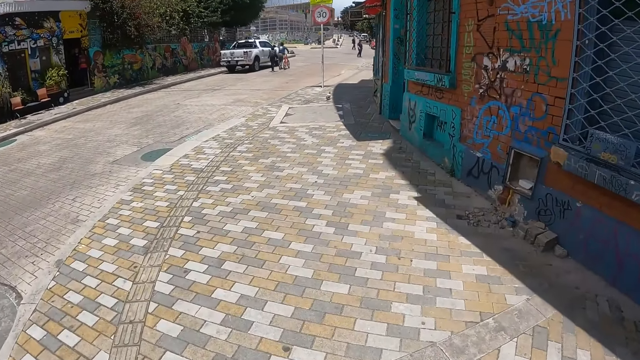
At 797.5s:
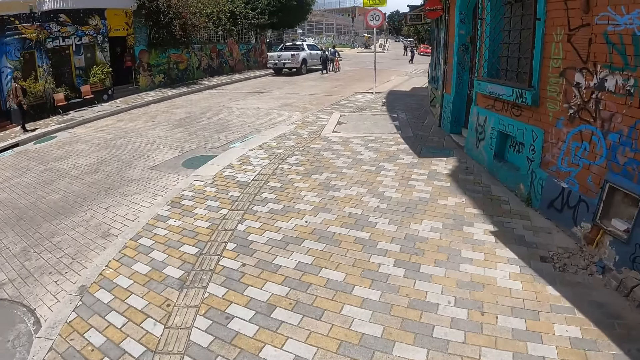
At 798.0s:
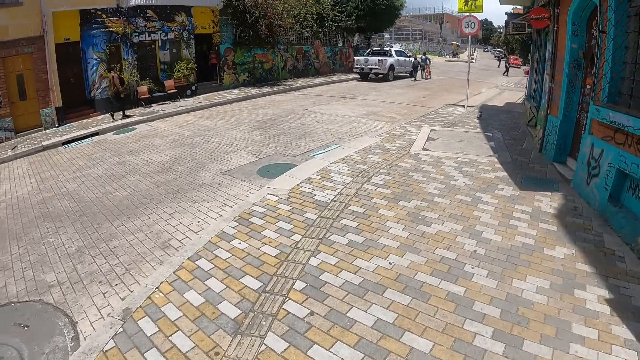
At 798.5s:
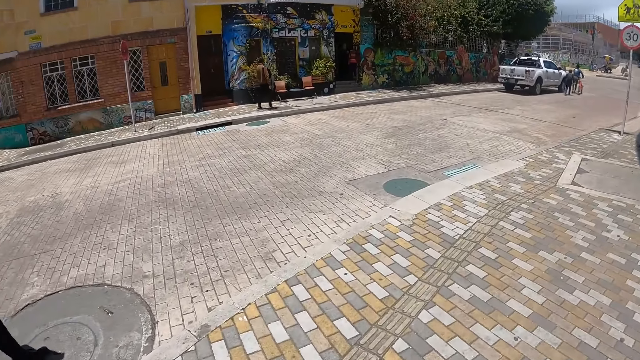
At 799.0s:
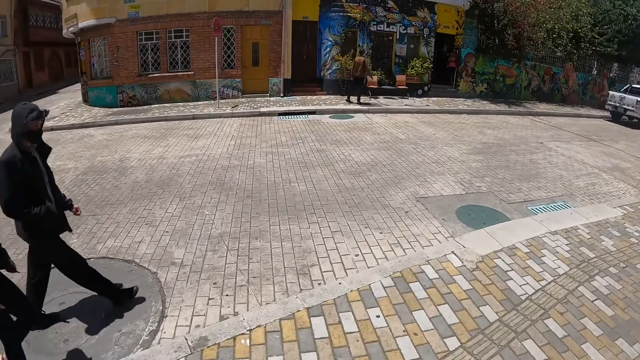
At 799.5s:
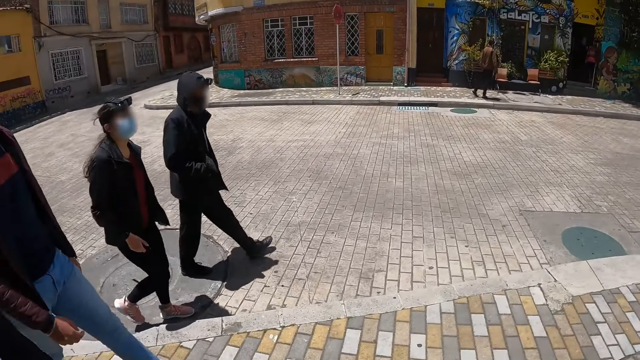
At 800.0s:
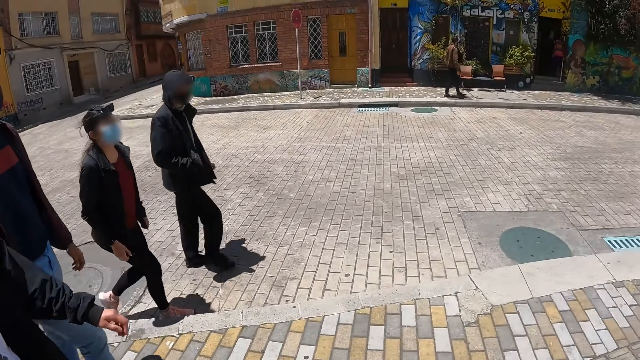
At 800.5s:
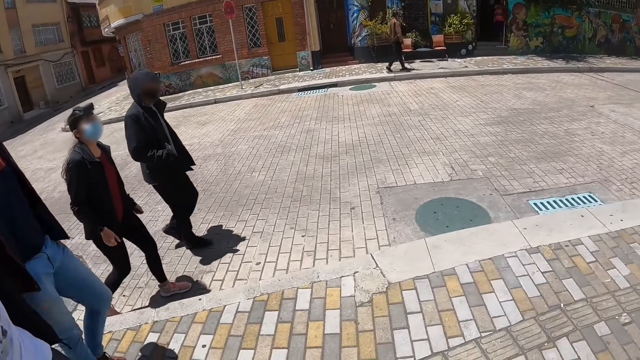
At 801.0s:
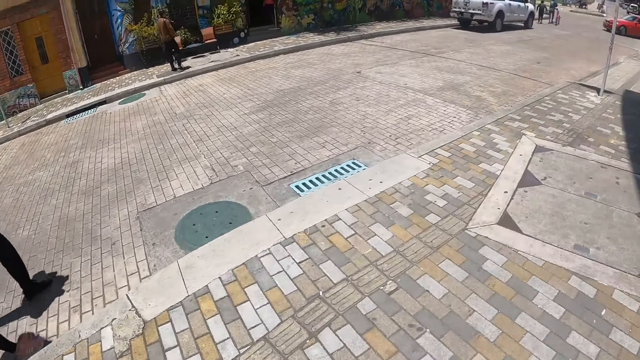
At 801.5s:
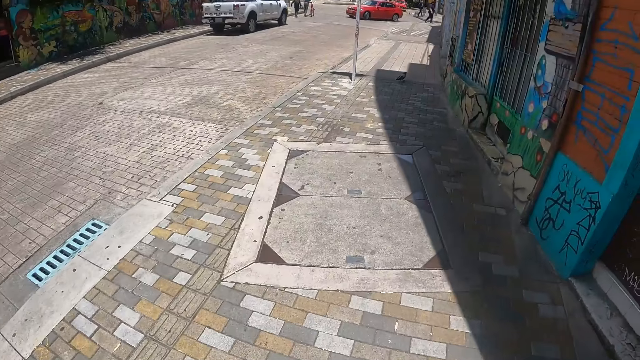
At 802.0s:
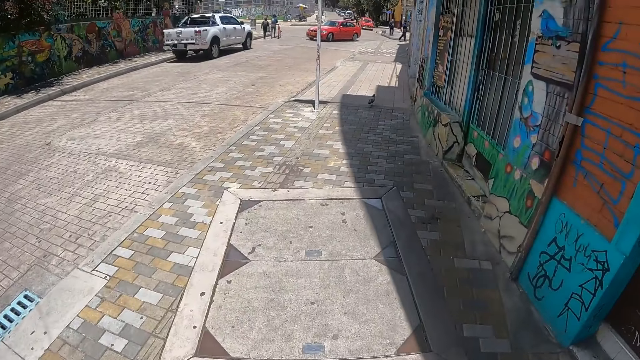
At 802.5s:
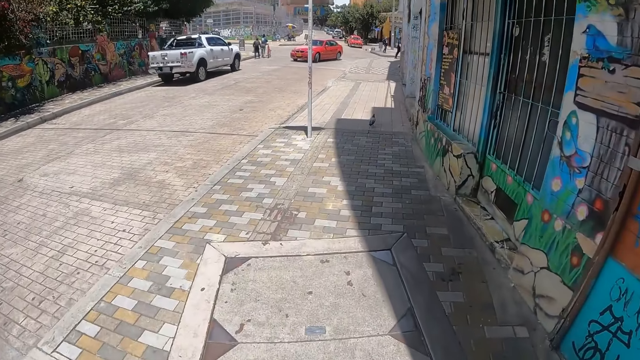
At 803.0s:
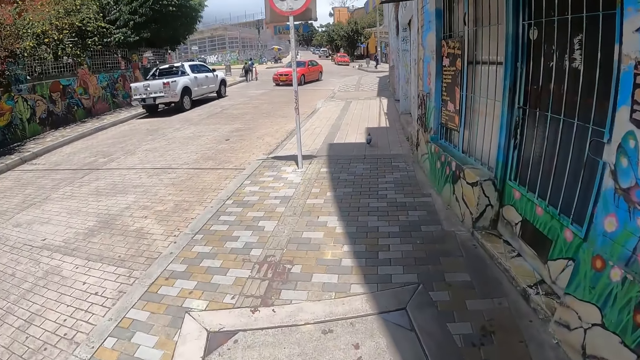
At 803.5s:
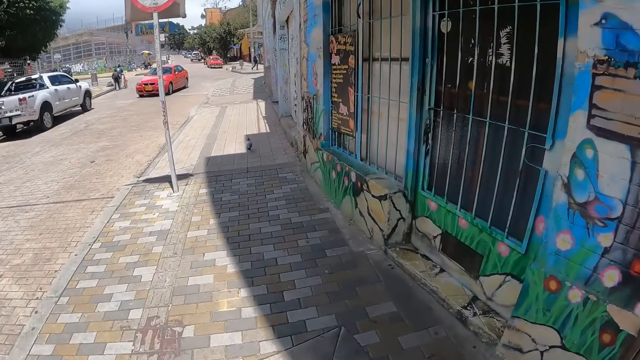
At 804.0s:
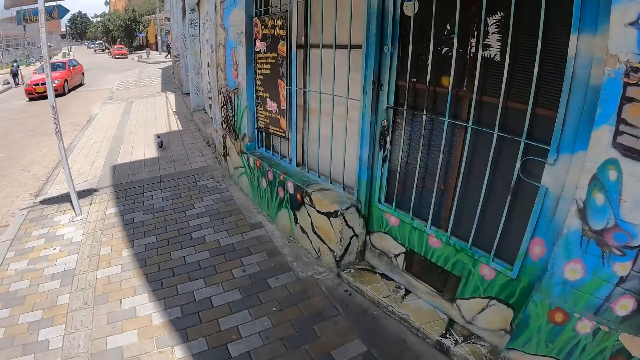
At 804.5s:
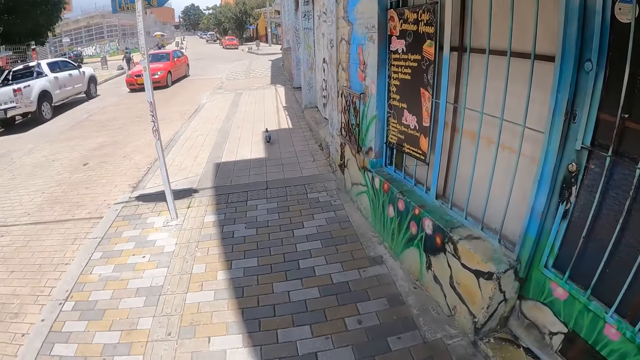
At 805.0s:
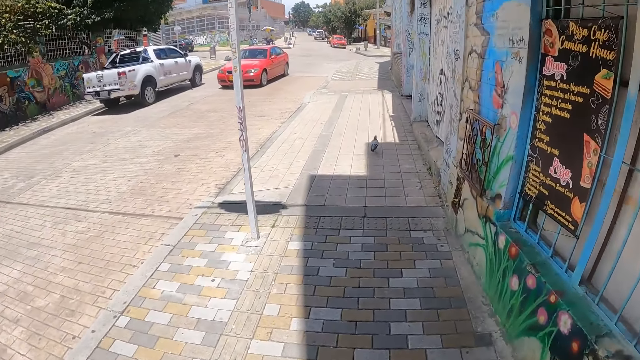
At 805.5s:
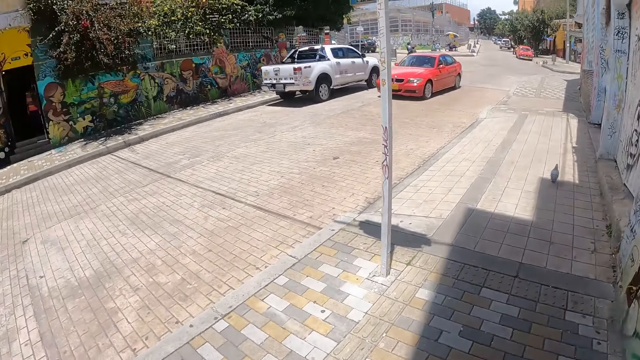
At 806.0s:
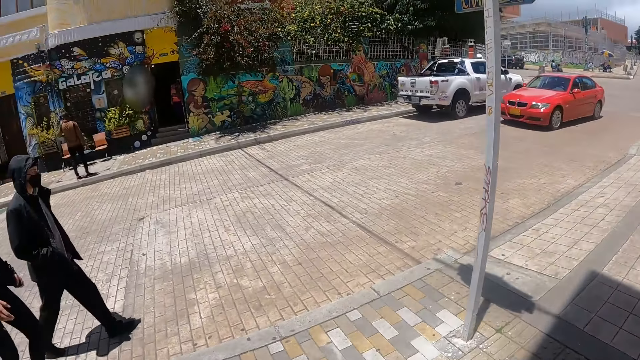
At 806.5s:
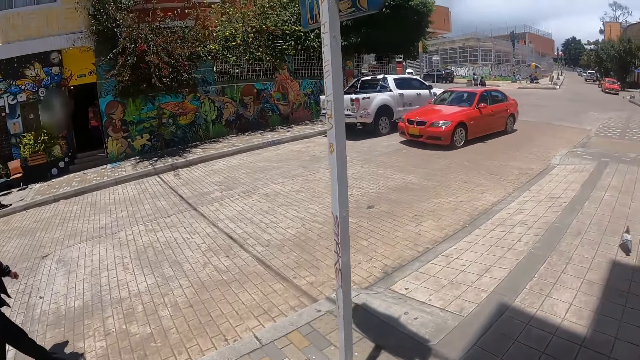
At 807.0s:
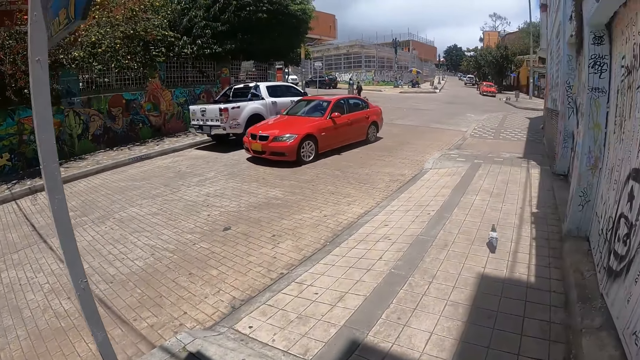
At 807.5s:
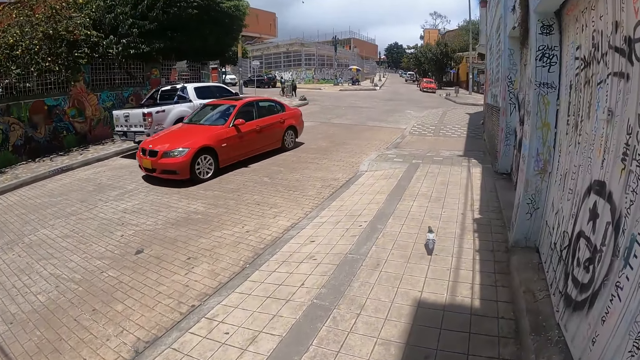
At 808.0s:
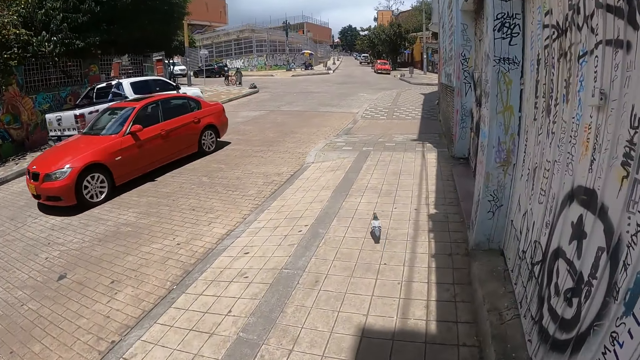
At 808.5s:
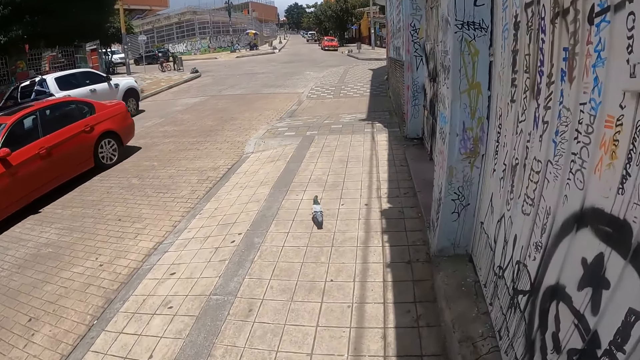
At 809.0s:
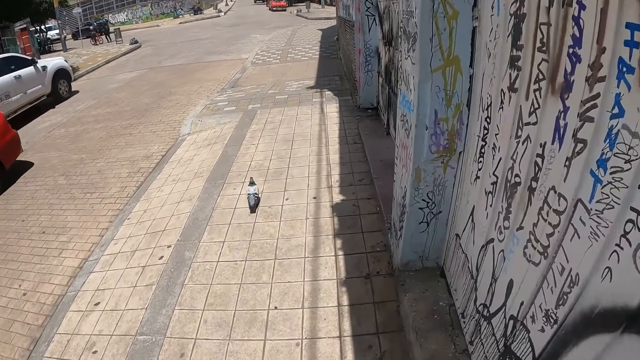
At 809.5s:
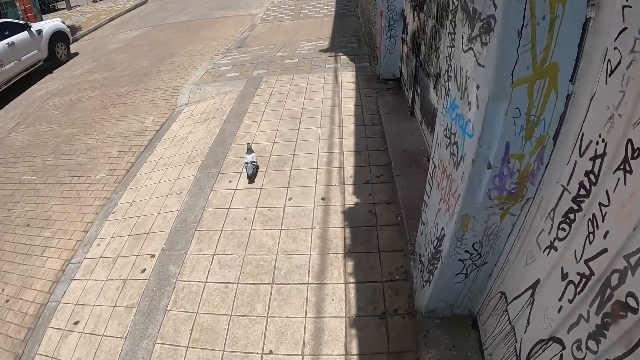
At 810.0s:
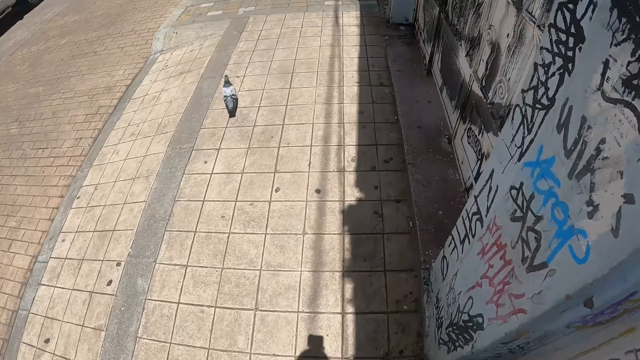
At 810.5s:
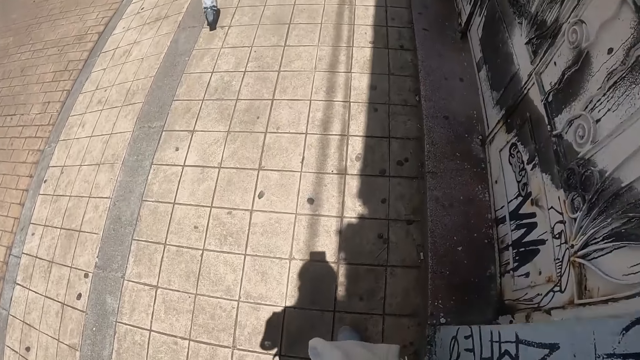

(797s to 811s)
The camera wearer walks. They look at the group. A person walks on the sidewalk. The camera wearer looks around and walks on the sidewalk. The person walks on the sidewalk. The camera wearer looks around and walks on the sidewalk.

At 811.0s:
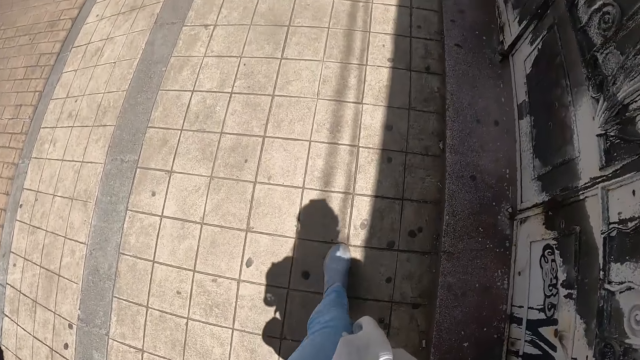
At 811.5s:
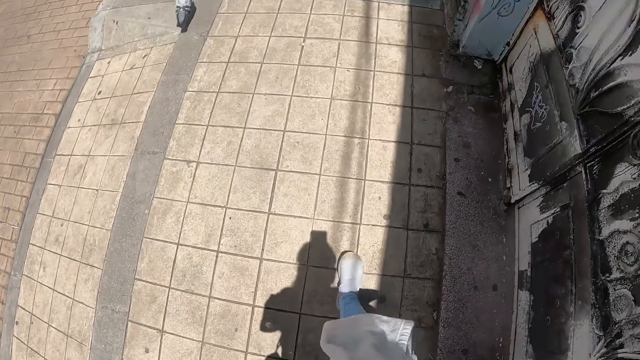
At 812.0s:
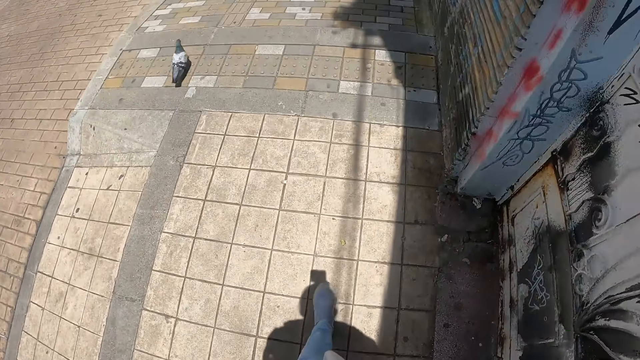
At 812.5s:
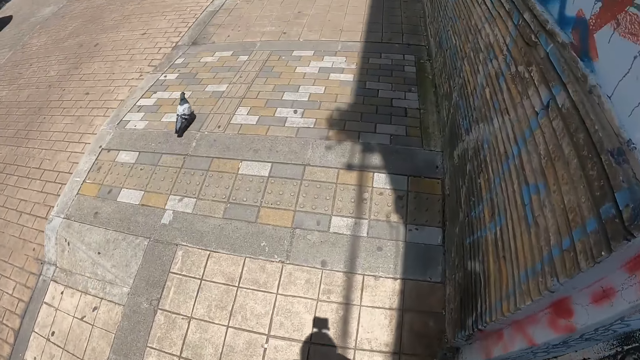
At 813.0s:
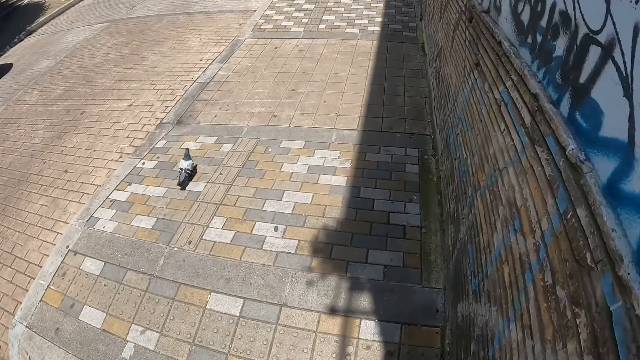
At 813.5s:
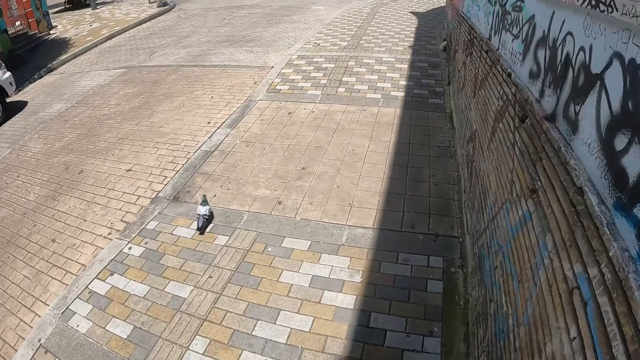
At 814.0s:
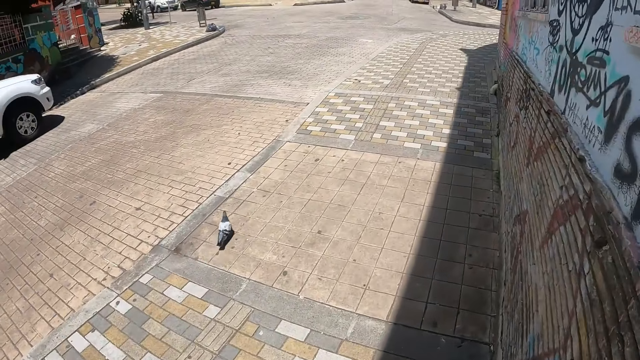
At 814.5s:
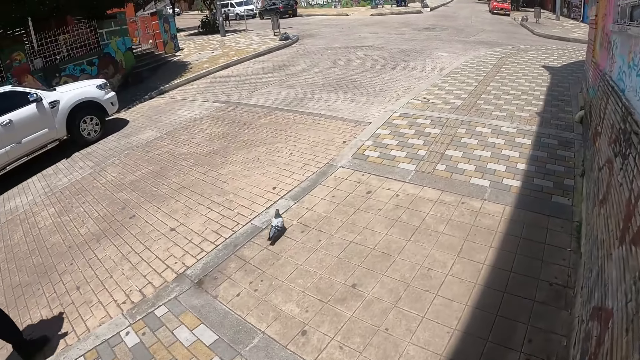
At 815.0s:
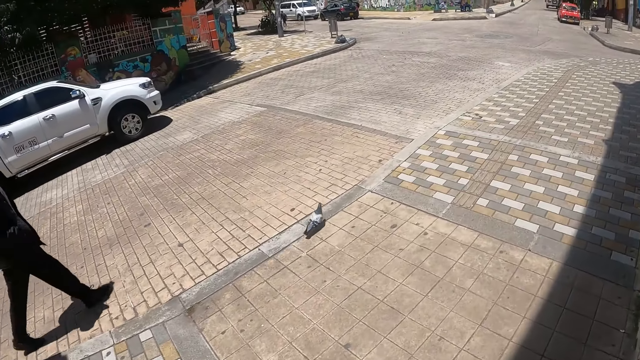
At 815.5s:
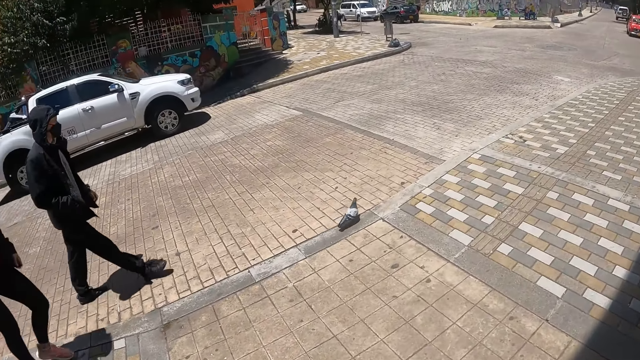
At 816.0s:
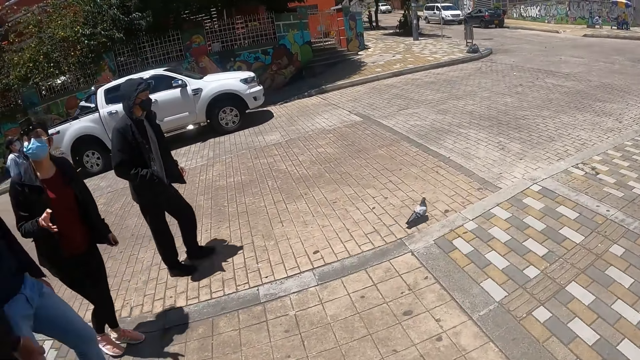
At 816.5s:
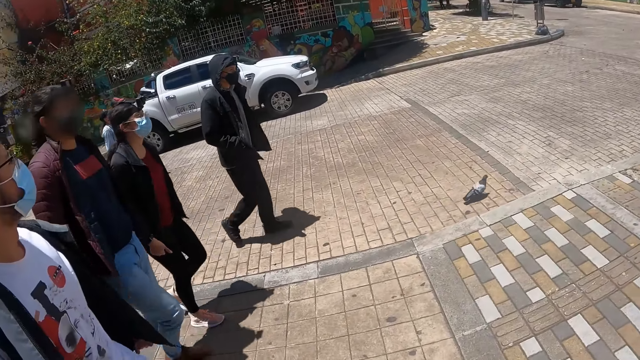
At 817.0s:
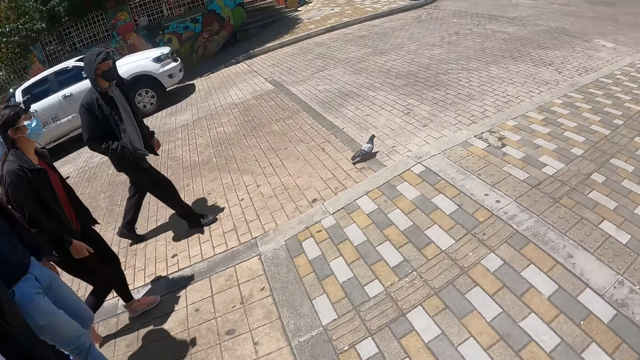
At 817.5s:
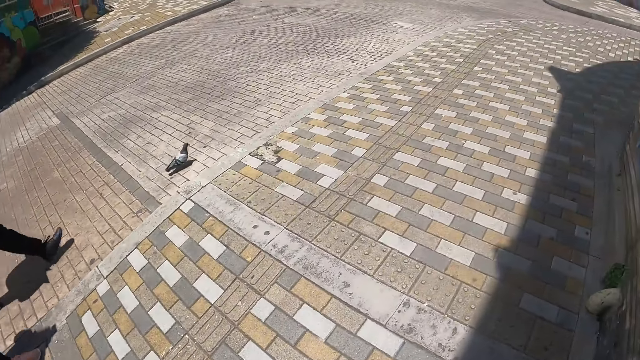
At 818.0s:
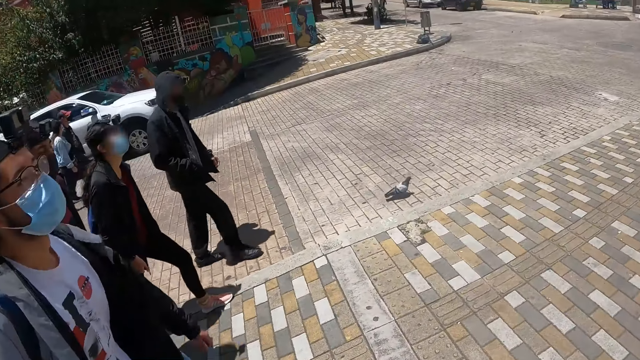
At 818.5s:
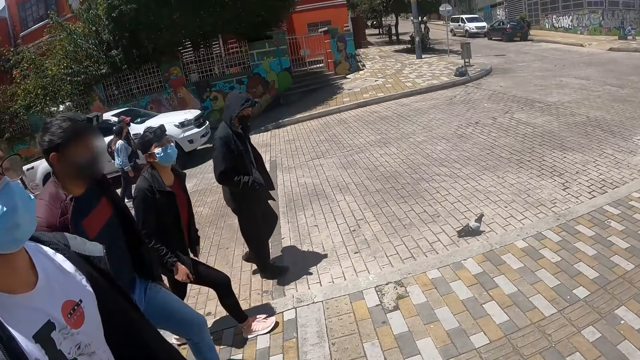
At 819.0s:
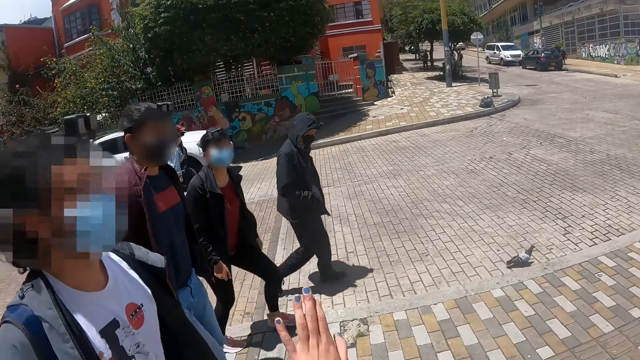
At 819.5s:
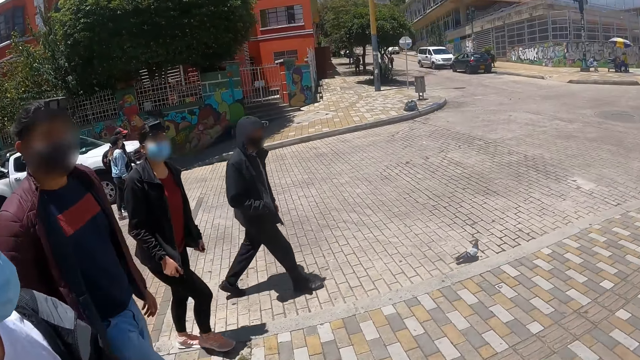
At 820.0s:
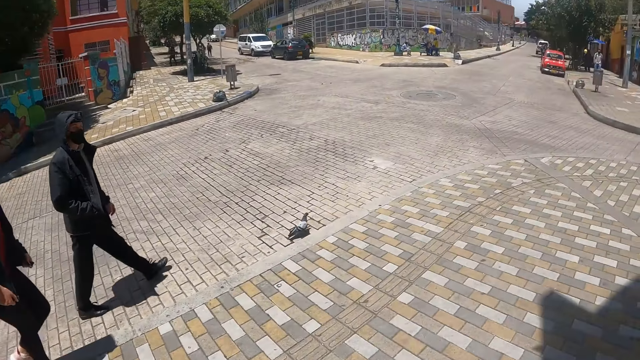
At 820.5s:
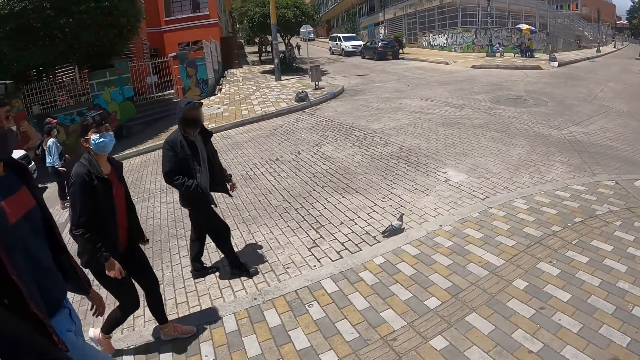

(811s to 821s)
The camera wearer walks on the sidewalk. A person walks on the sidewalk. The camera wearer looks around. They look at the group. They walk on the sidewalk. The person walks on the sidewalk. The camera wearer looks around. They walk on the sidewalk again. The person walks on the sidewalk again. The camera wearer gestures to the person and looks around again.
